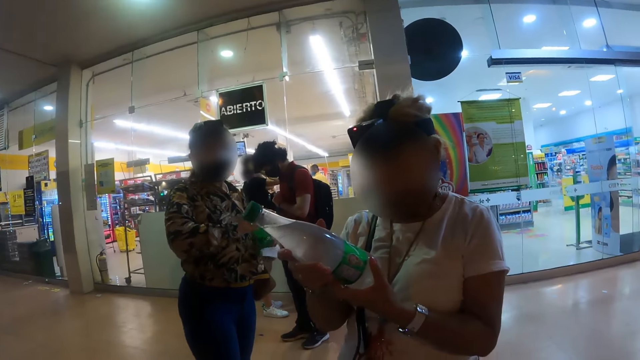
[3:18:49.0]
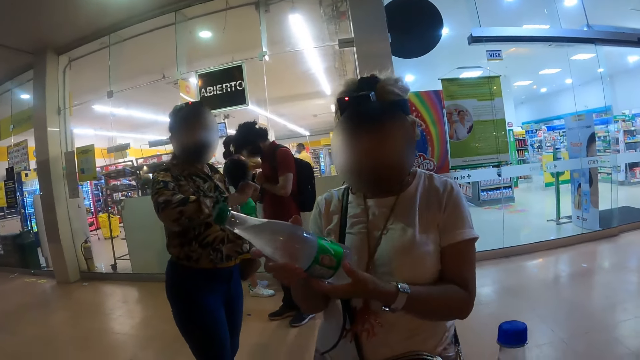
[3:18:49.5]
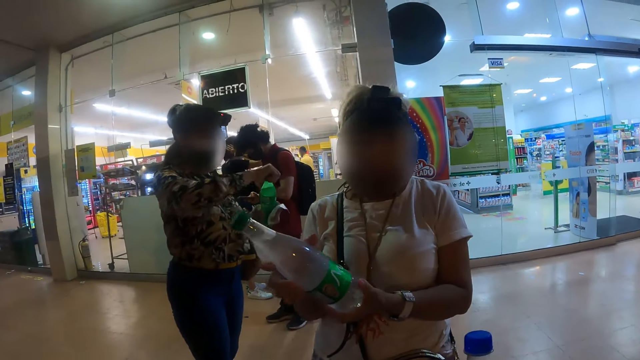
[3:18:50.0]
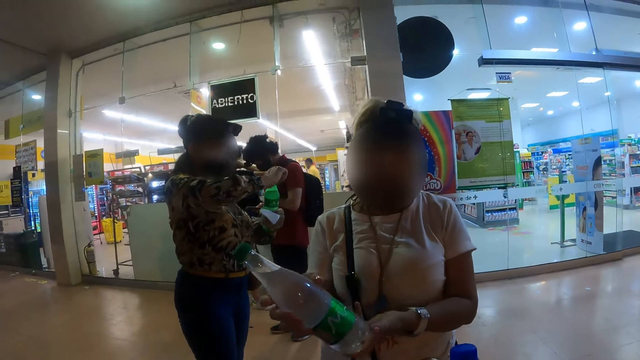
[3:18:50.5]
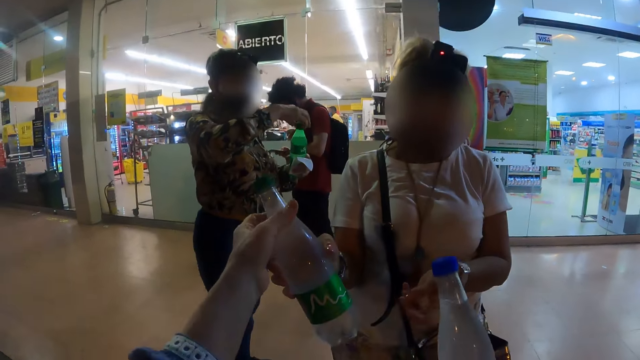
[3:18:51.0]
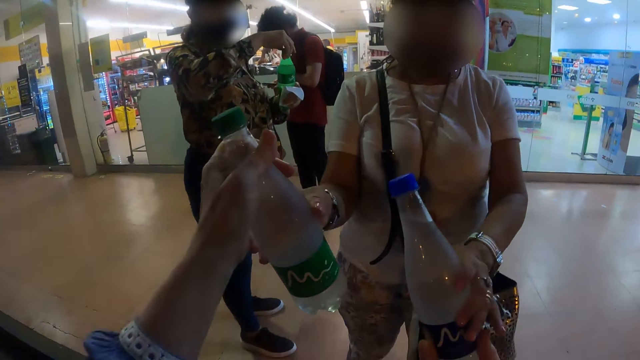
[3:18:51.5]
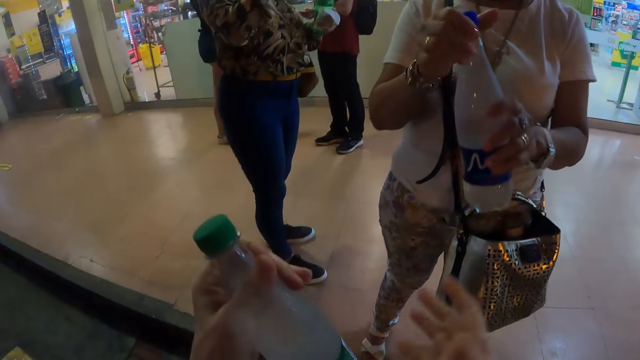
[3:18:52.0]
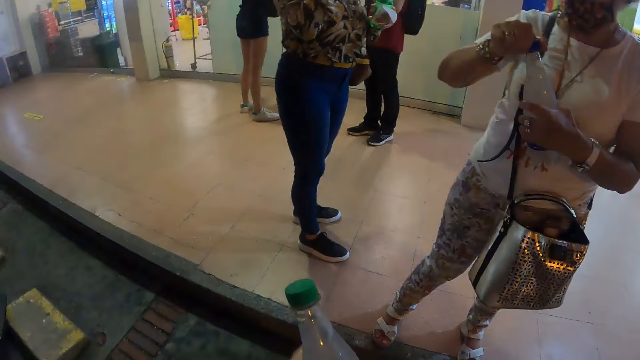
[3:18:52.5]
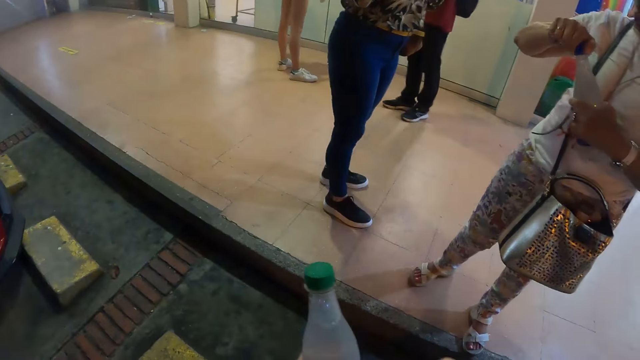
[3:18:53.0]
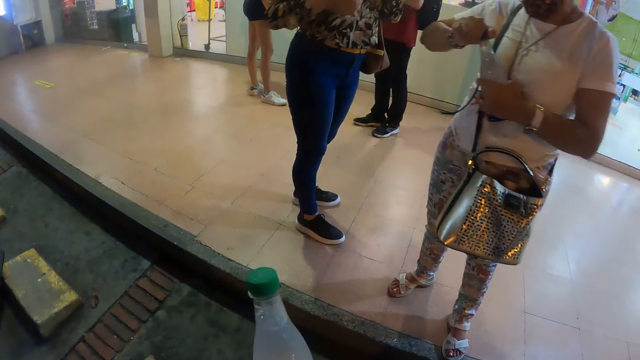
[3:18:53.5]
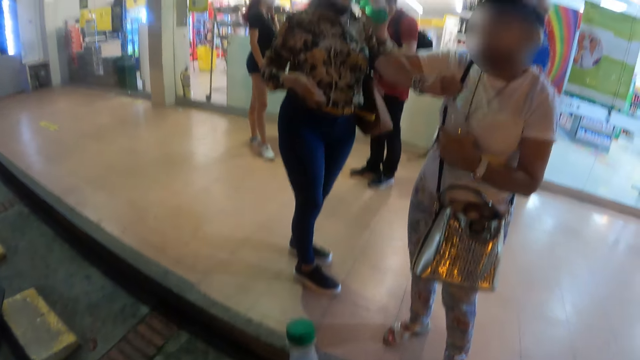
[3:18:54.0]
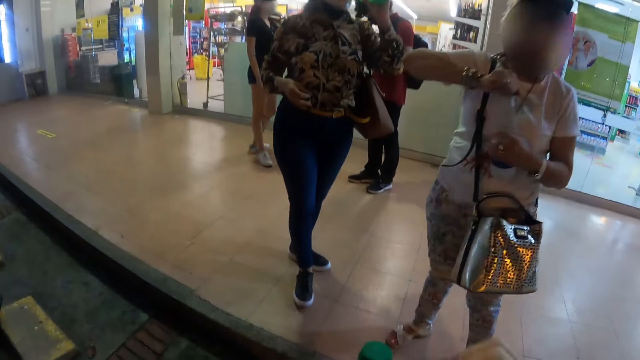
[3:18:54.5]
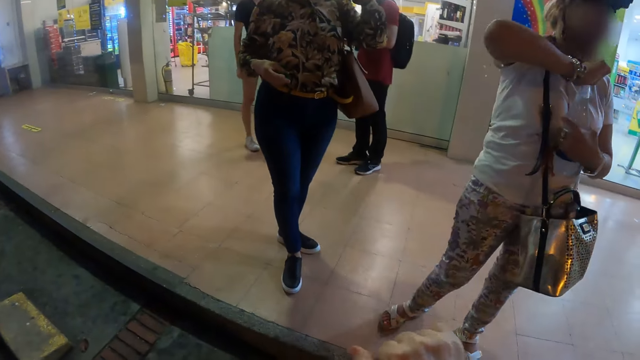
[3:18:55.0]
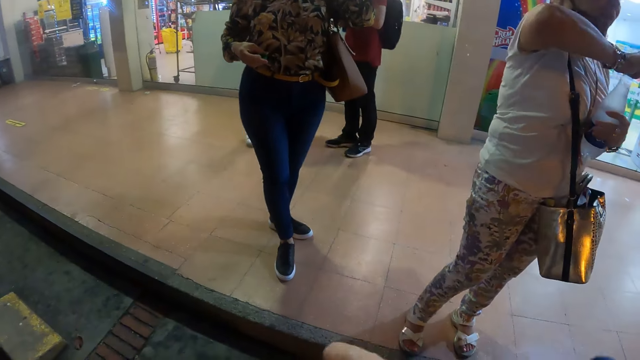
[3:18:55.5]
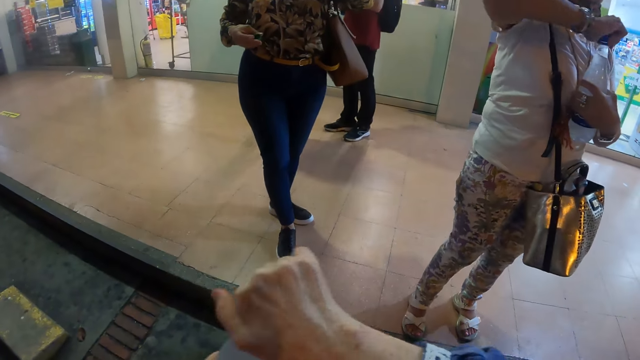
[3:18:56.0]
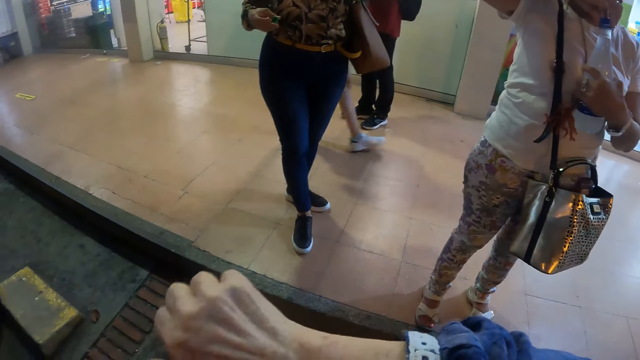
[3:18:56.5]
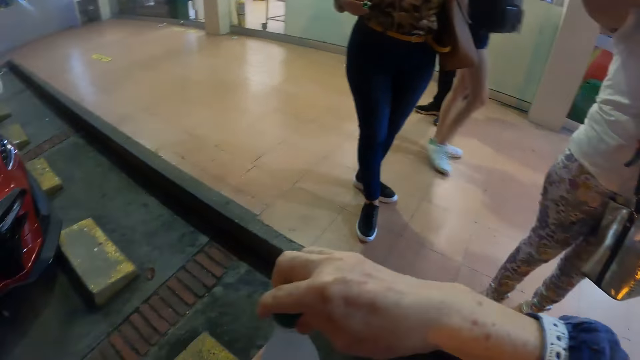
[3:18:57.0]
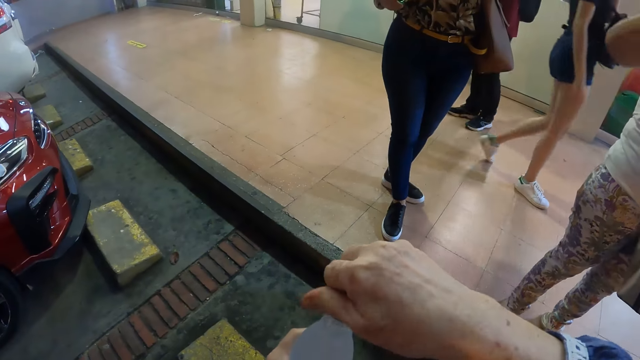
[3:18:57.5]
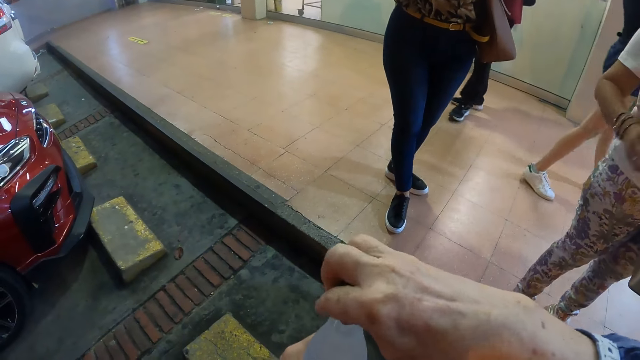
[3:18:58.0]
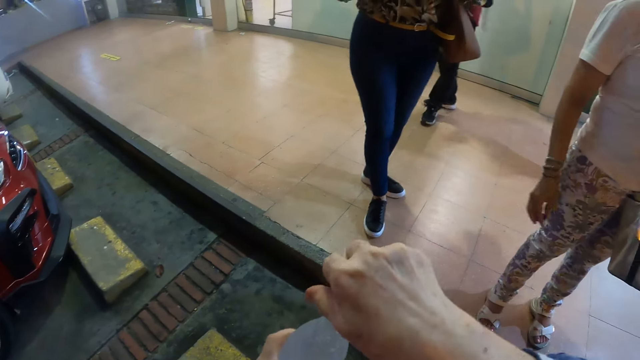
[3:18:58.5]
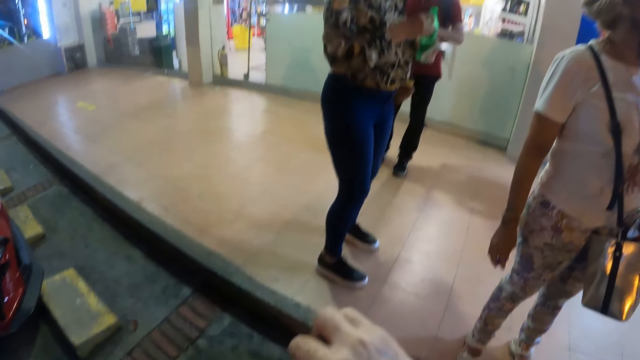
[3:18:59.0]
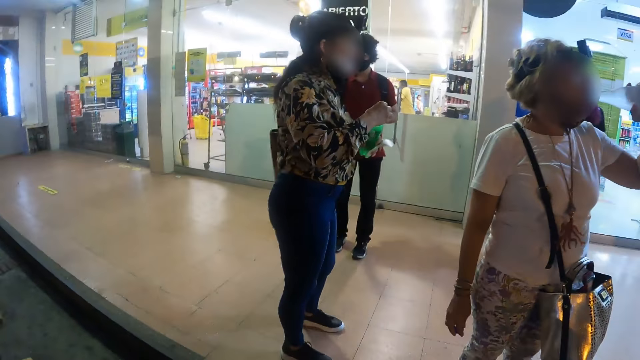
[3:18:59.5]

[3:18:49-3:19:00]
A woman looks at the bottle. The camera wearer interacts with the woman. They exchange bottles with the woman. They open the water bottle.

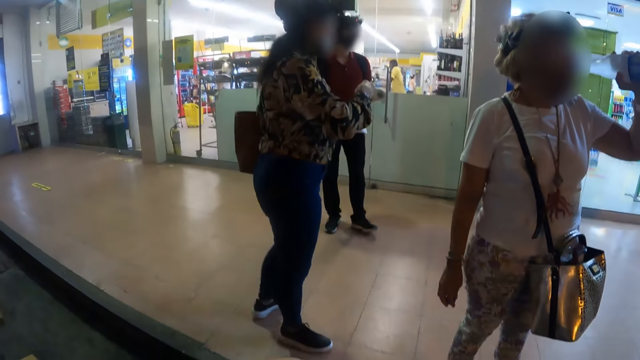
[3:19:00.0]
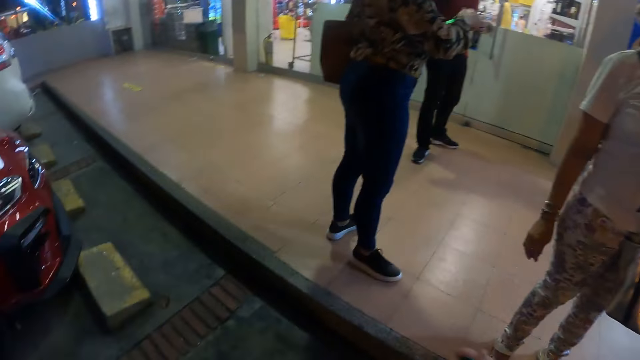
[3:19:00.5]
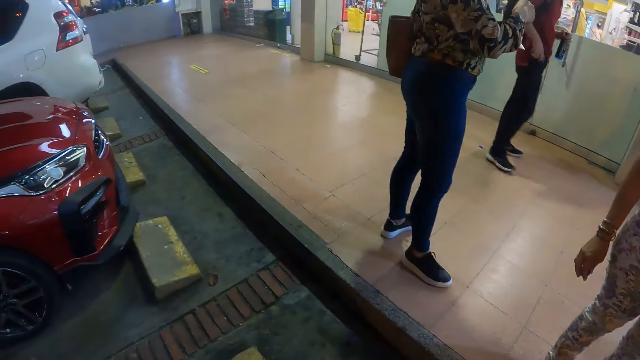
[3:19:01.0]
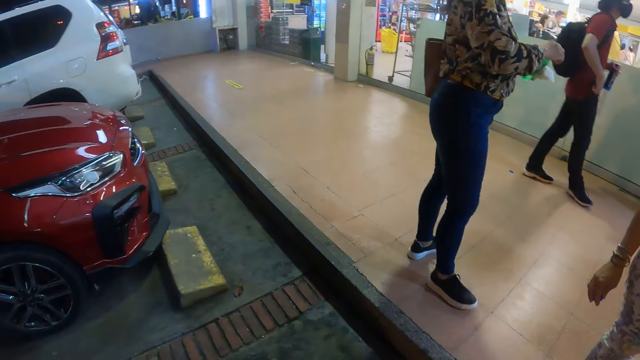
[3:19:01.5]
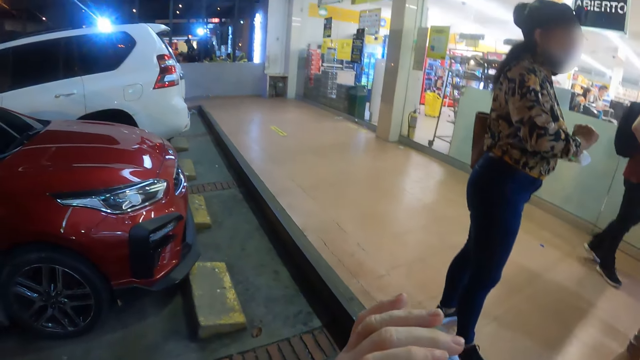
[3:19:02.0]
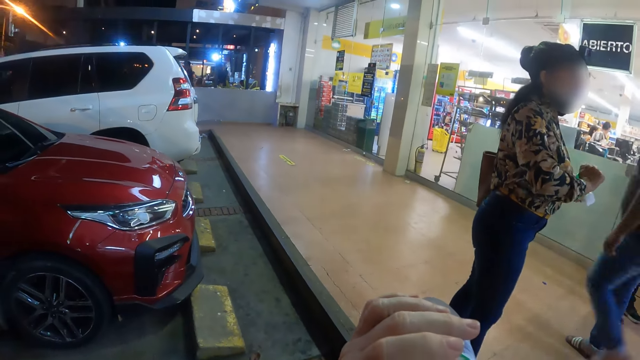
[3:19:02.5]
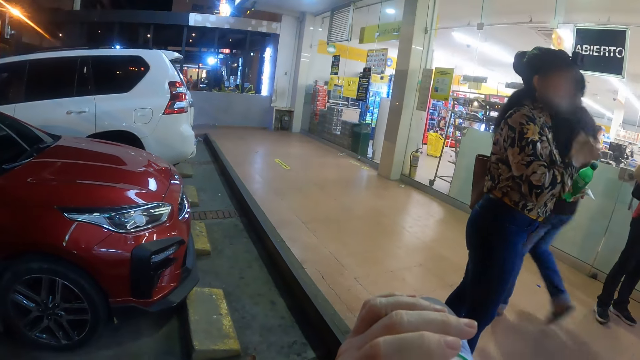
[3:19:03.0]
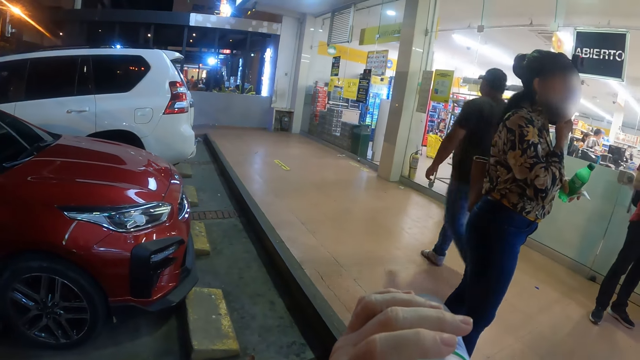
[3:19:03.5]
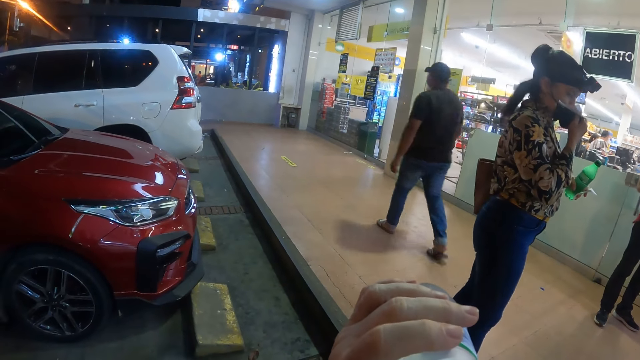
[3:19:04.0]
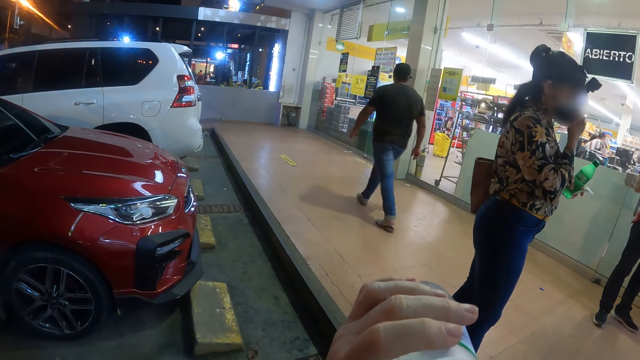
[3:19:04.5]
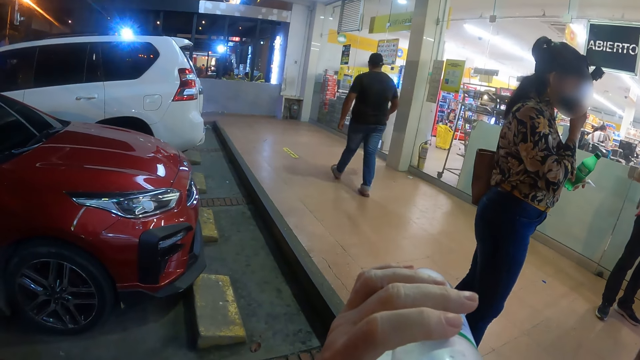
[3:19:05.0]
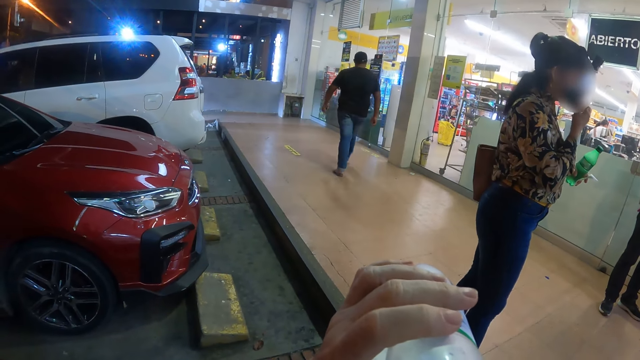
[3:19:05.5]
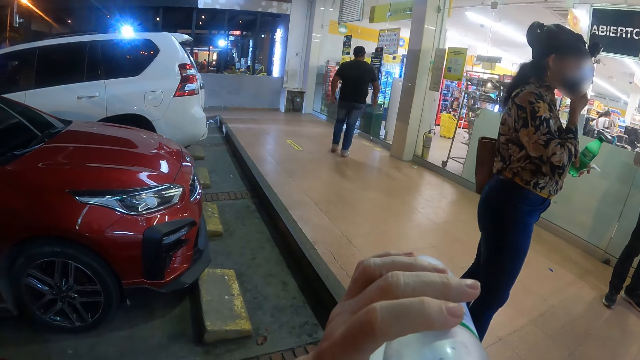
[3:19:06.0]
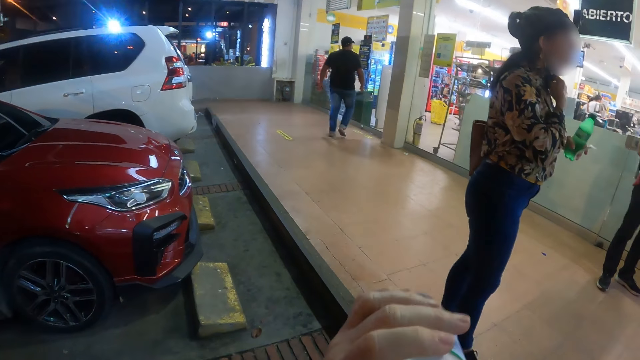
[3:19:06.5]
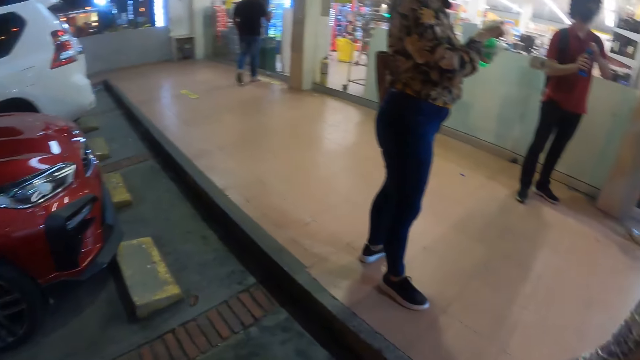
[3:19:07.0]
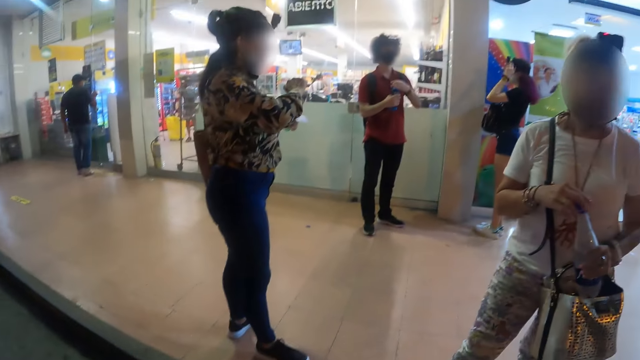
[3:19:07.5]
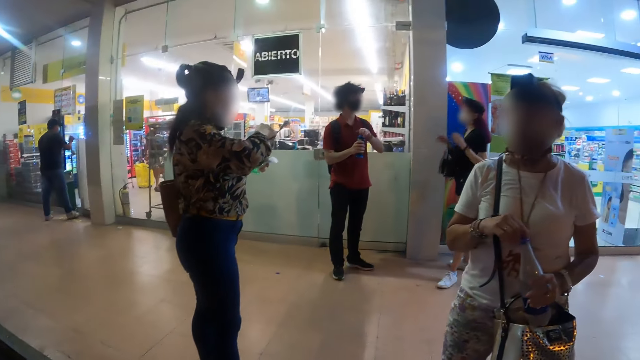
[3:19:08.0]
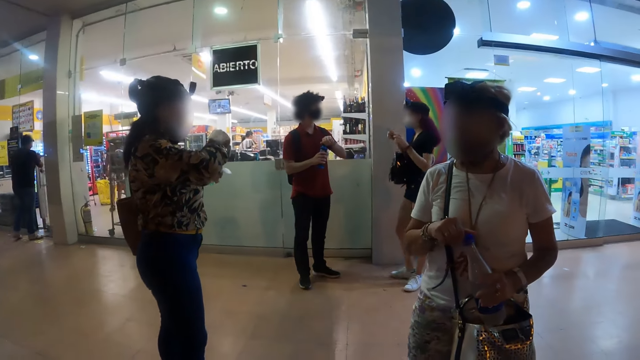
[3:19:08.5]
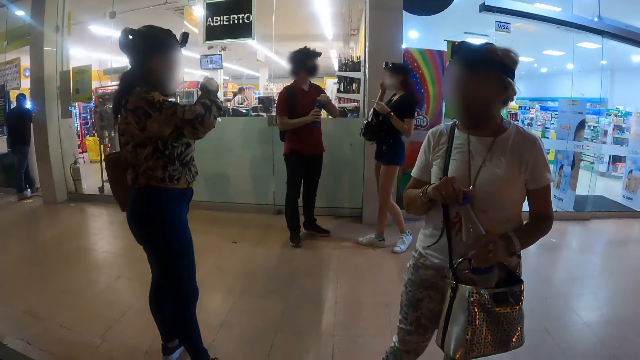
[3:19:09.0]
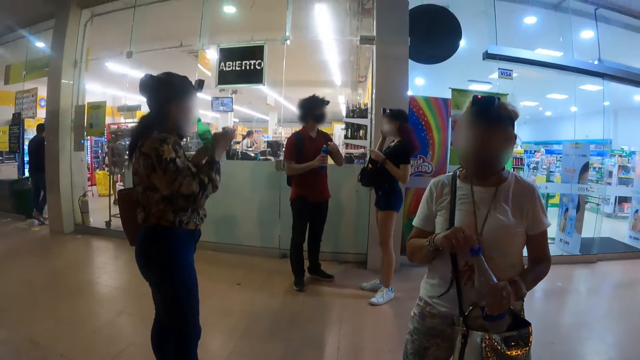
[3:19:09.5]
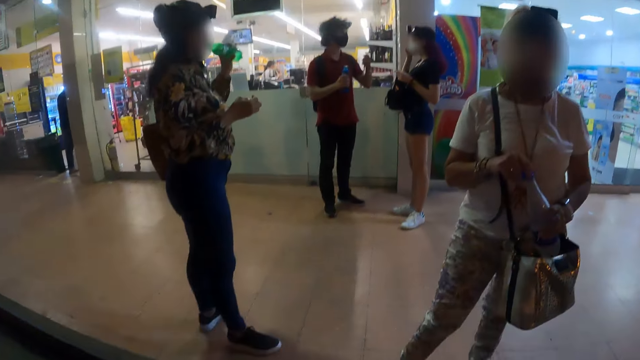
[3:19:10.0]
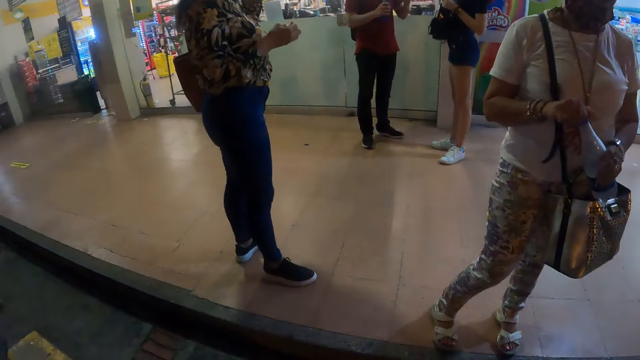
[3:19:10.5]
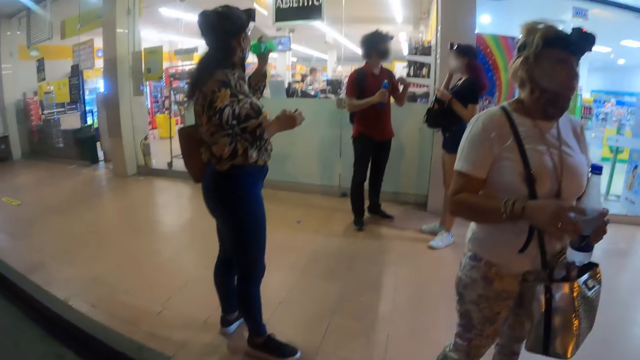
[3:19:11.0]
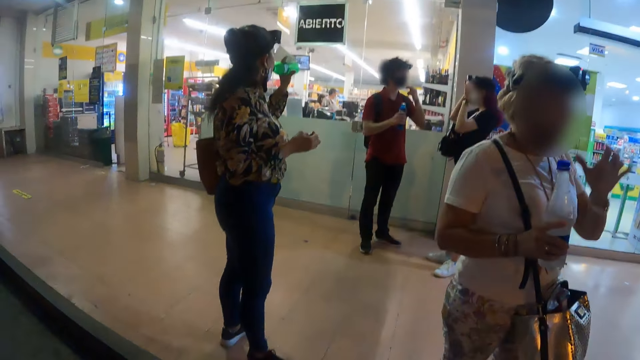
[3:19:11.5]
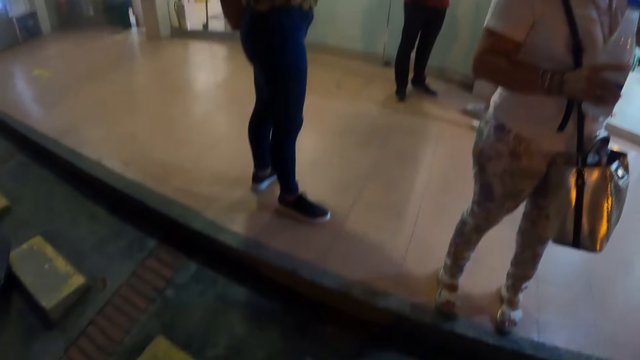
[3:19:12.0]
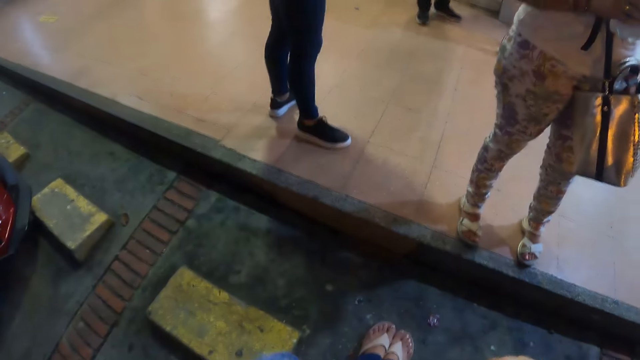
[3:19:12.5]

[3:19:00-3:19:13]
The camera wearer drinks water from the bottle. They look at the woman. They interact with the woman. They look at another woman.
